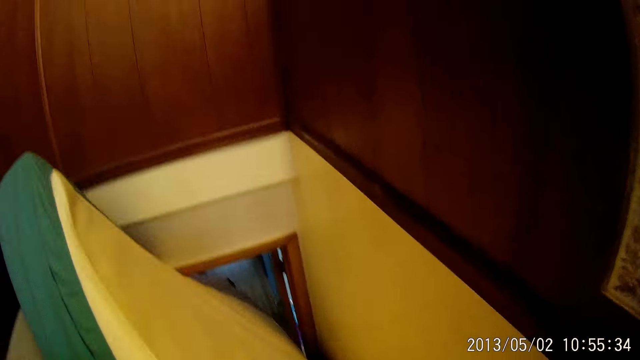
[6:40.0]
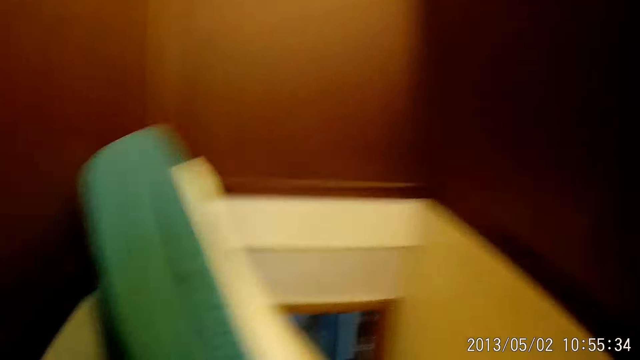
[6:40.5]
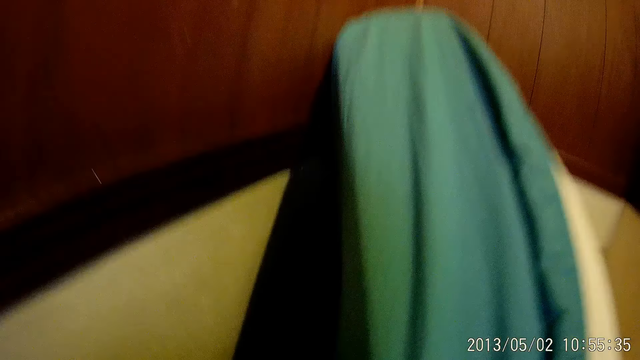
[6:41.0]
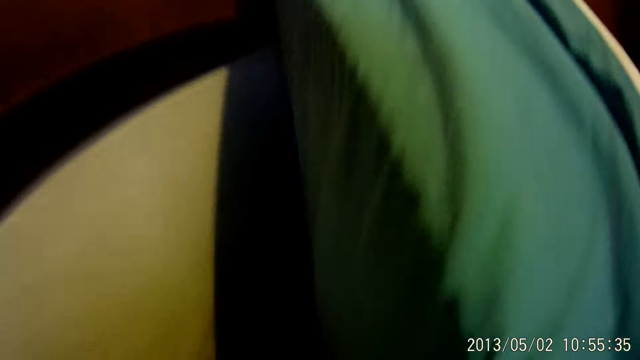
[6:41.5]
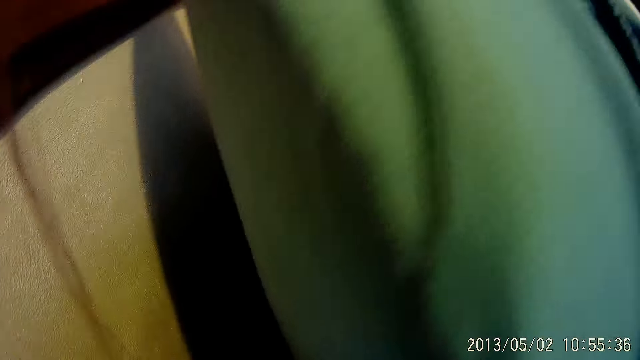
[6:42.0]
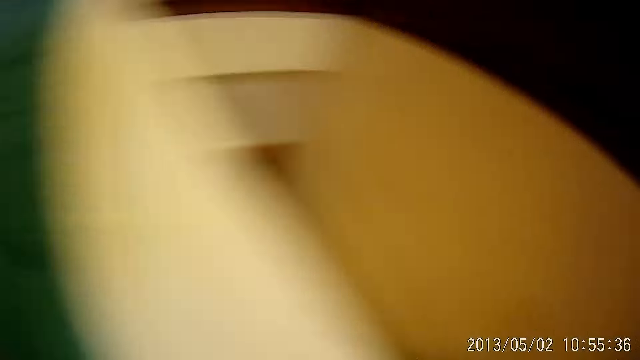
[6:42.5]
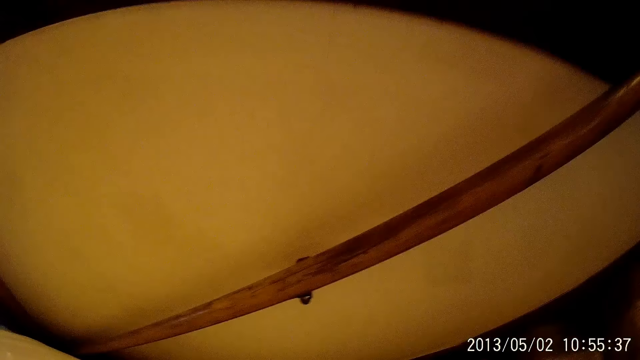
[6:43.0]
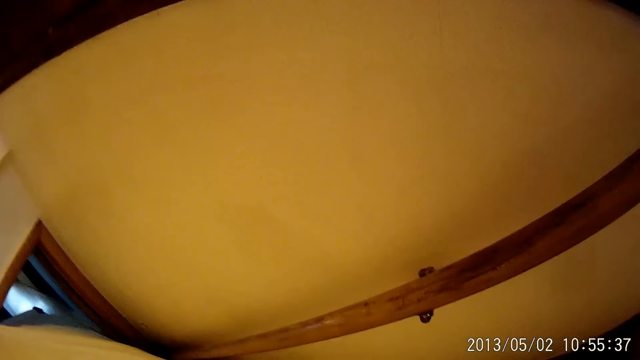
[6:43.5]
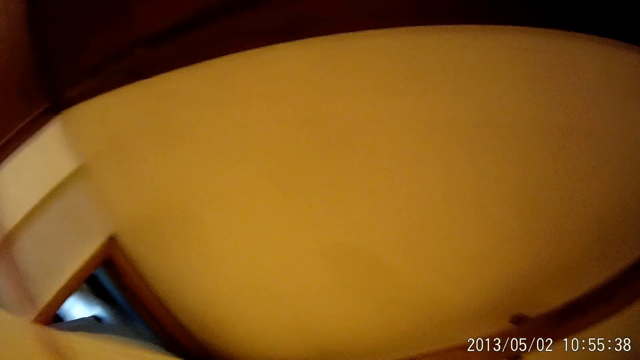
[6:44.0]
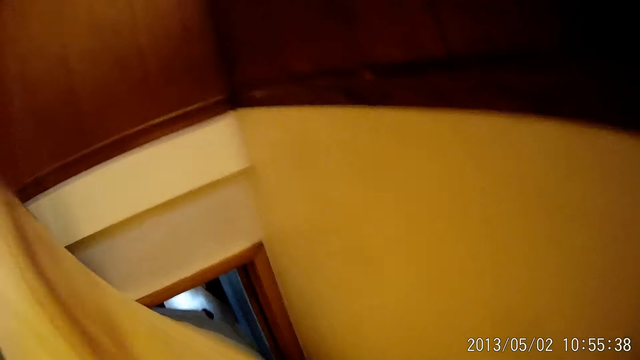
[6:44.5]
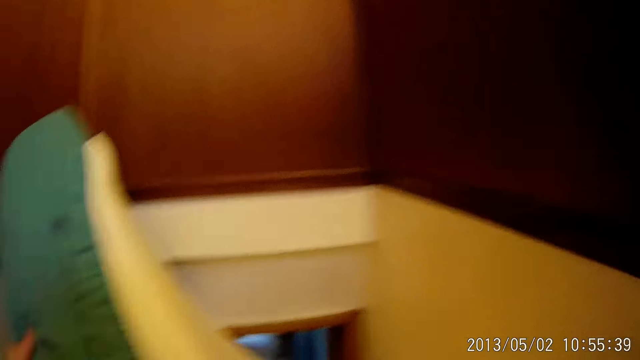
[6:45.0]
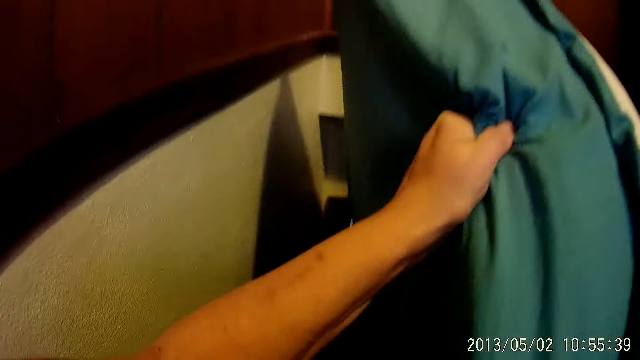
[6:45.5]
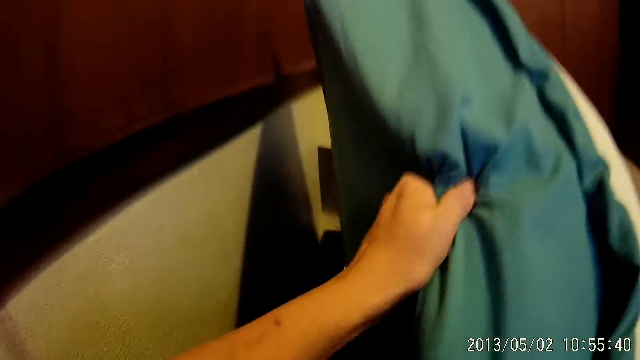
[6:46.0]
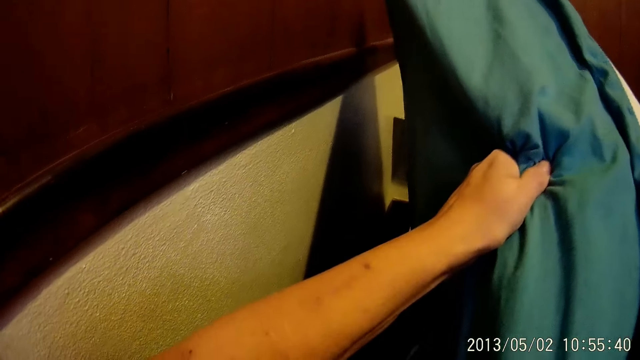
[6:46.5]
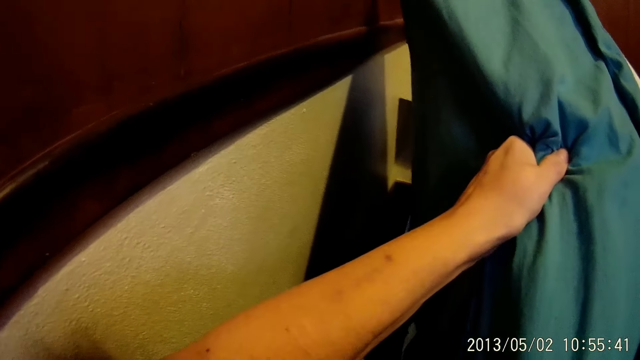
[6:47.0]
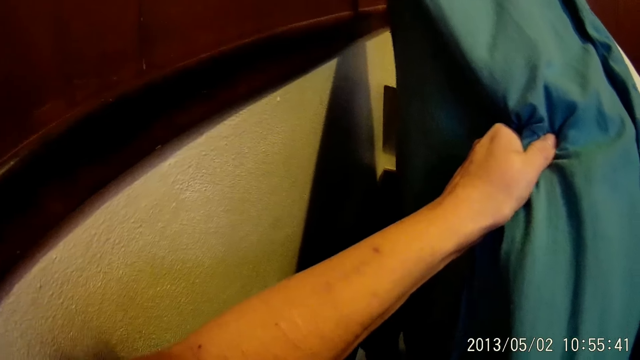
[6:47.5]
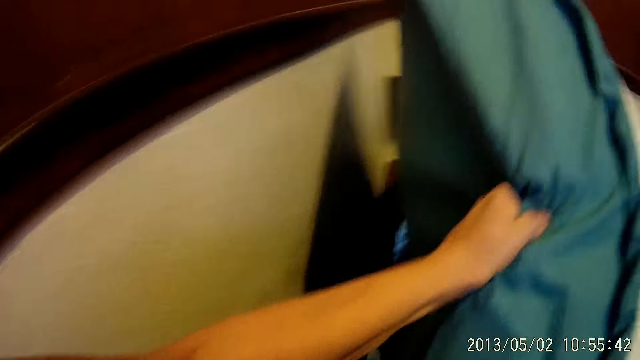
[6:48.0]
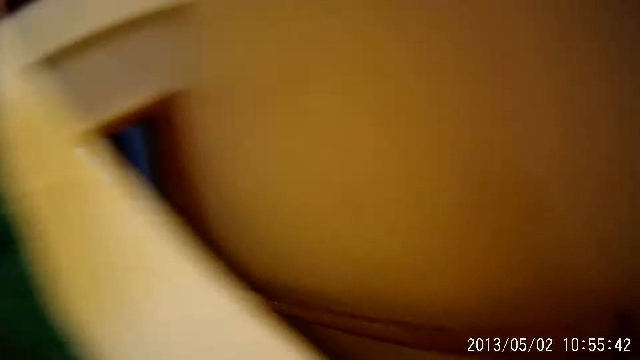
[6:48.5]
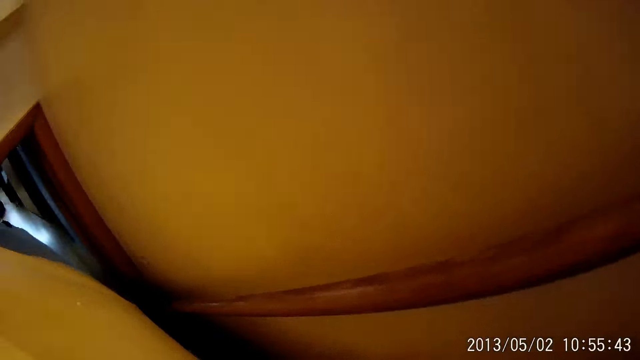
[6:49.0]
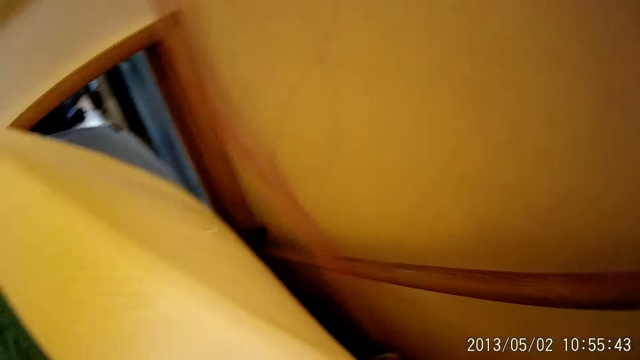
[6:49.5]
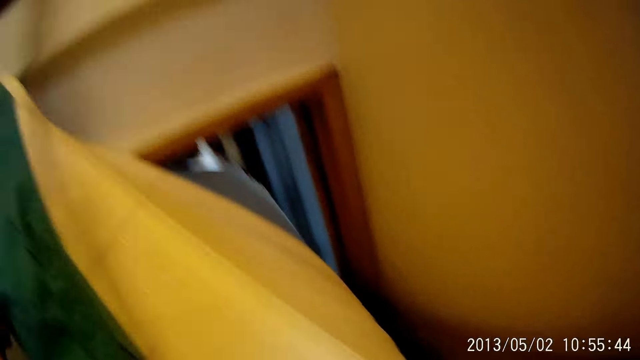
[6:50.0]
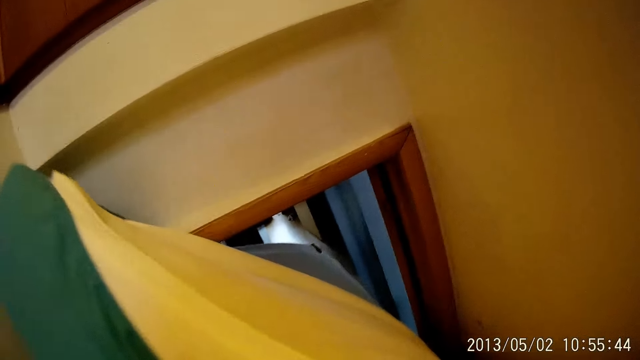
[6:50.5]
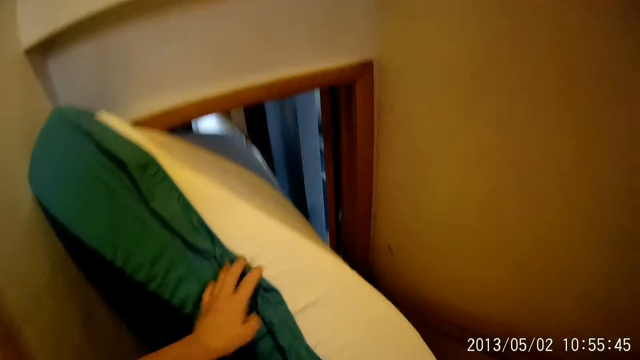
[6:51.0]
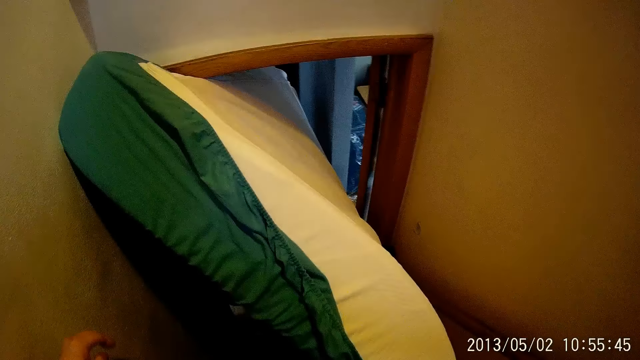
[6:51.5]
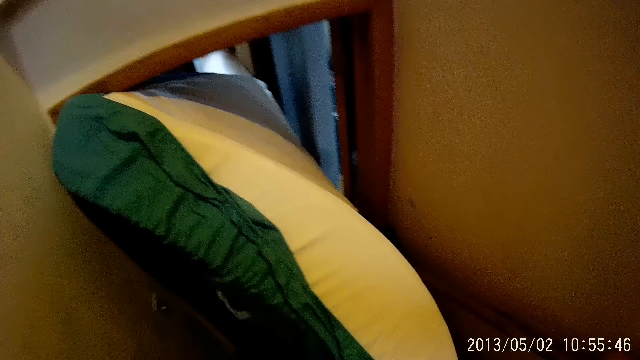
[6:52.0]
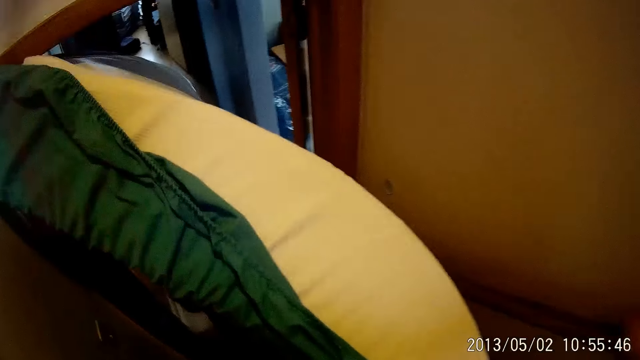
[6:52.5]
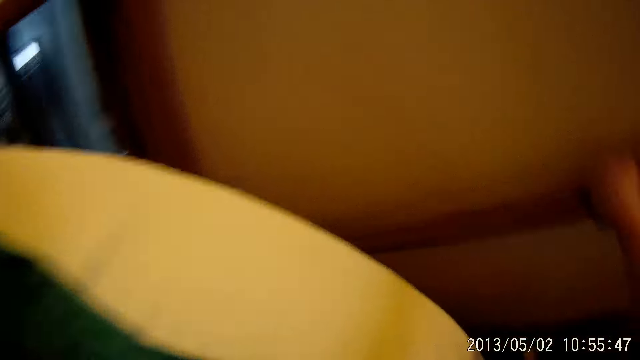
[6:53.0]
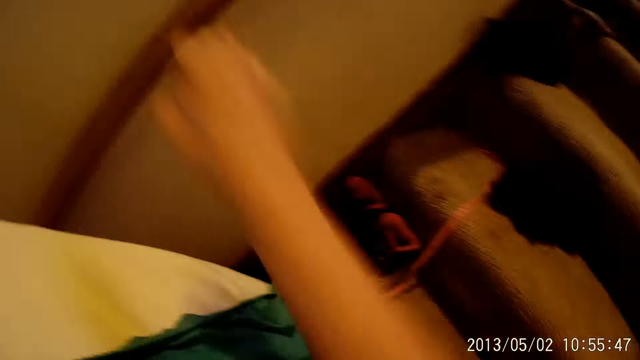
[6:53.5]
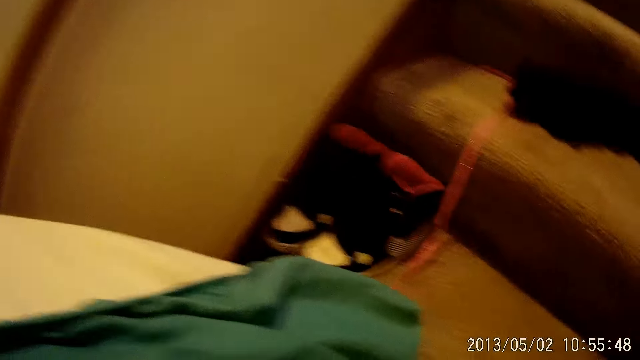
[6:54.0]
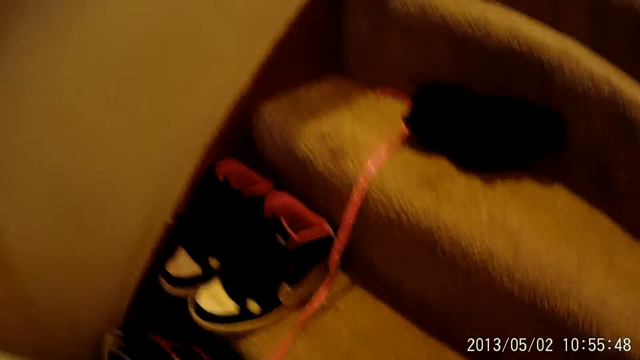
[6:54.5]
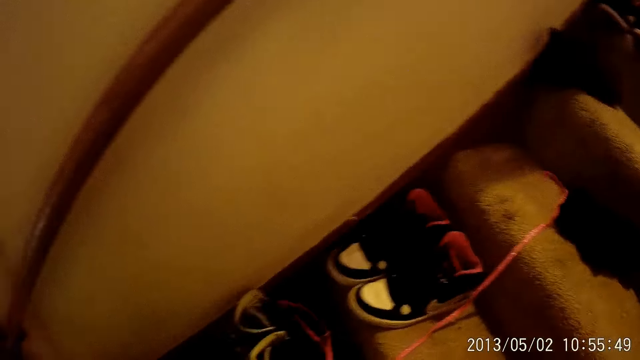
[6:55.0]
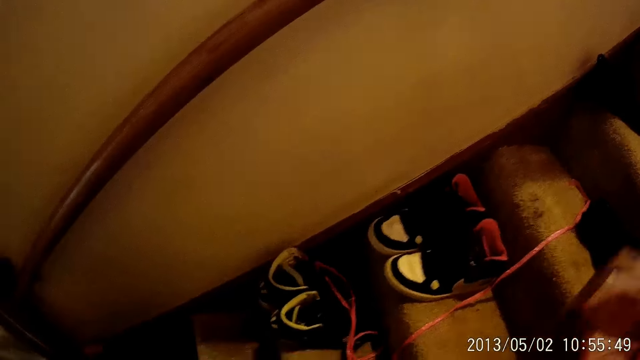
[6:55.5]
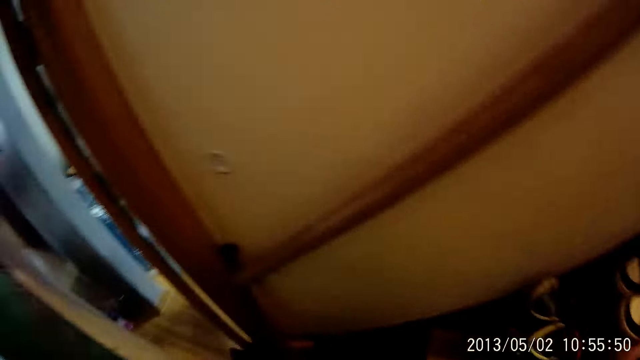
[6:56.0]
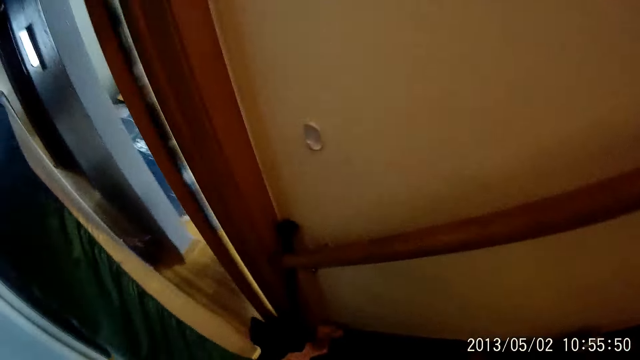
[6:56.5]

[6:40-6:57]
The camera wearer holds the mattress with his left hand. He touches the mattress. He moves around. He touches the mattress. He removes the hand away from the wall. He moves around.

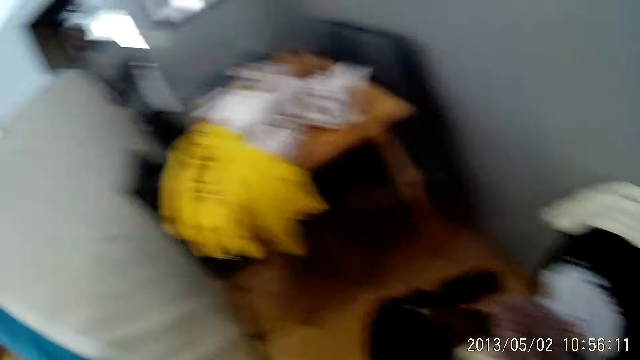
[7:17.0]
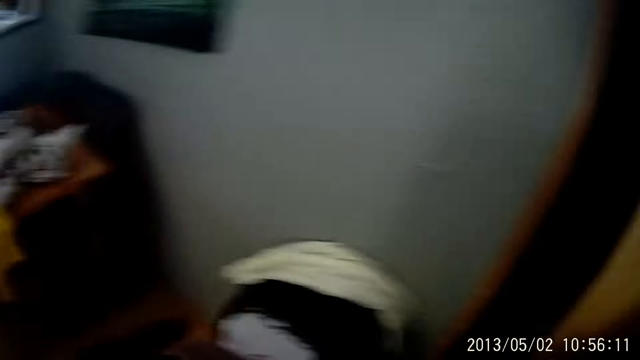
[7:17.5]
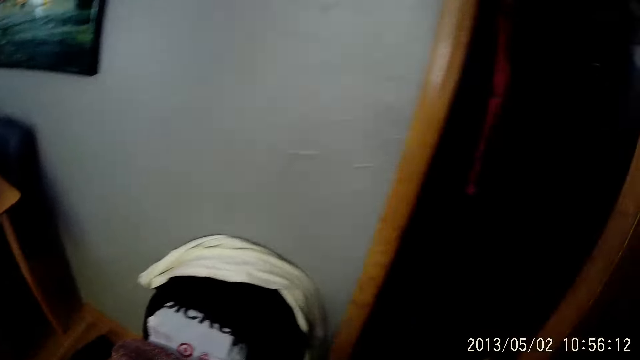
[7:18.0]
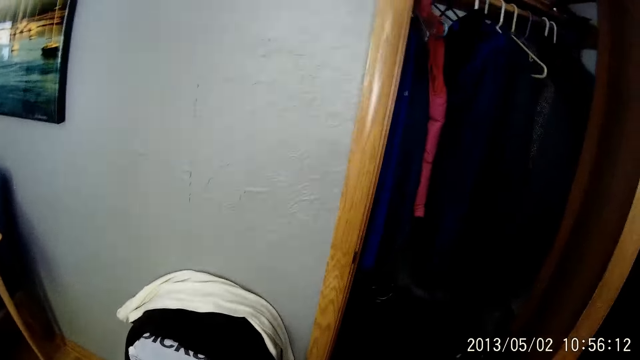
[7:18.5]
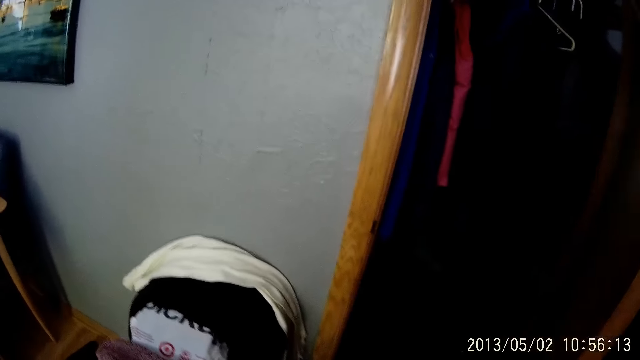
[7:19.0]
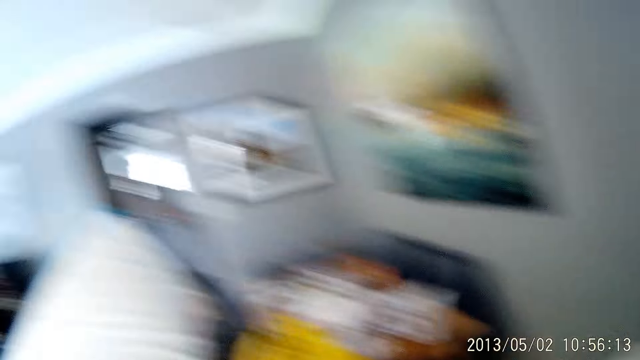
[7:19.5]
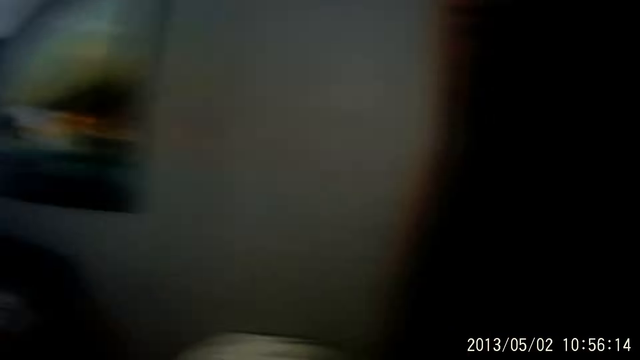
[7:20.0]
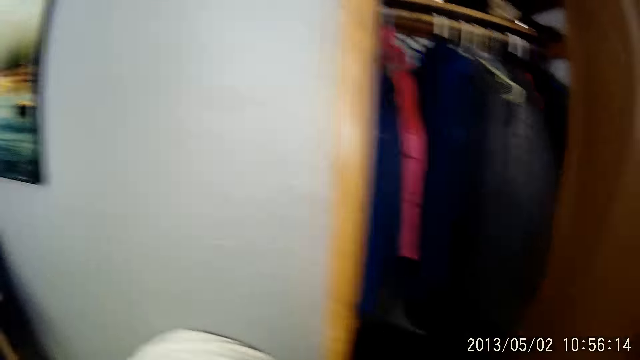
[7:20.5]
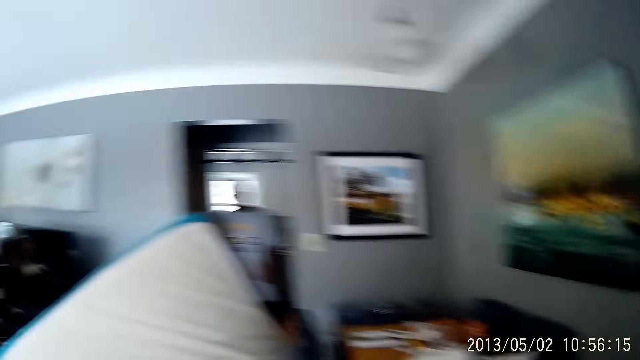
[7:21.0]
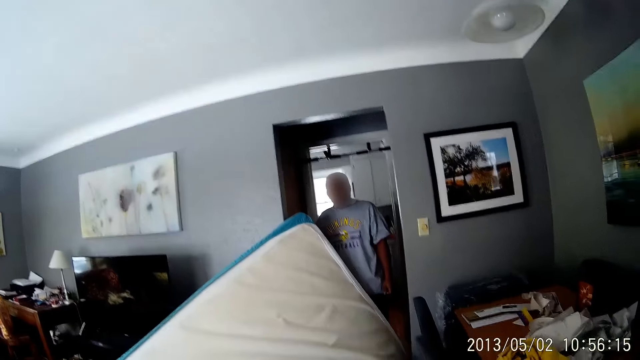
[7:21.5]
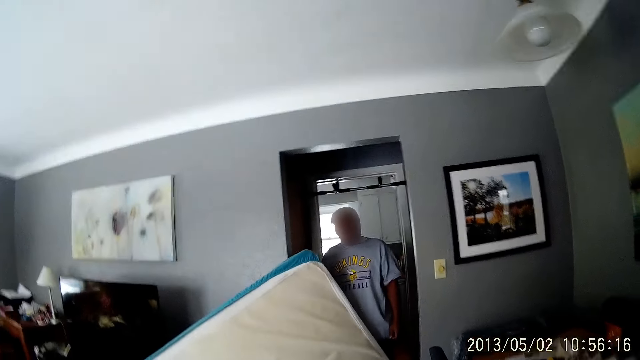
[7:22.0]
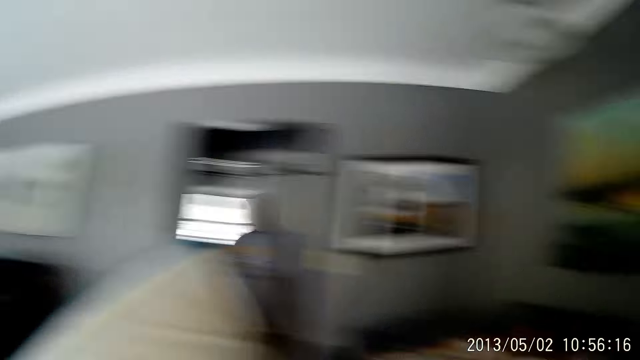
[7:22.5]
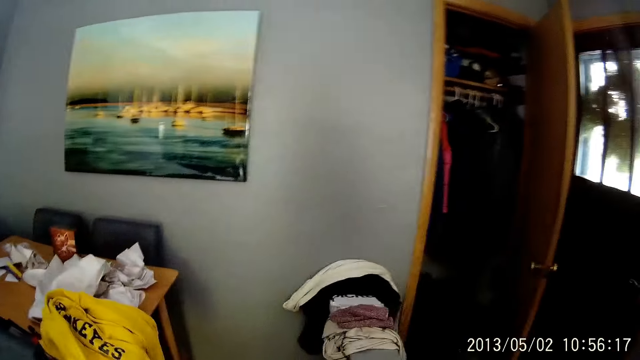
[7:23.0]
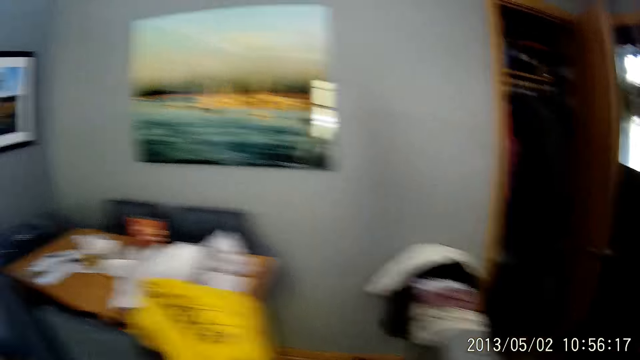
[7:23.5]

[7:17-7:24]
The camera wearer opens the wardrobe. They move around.
